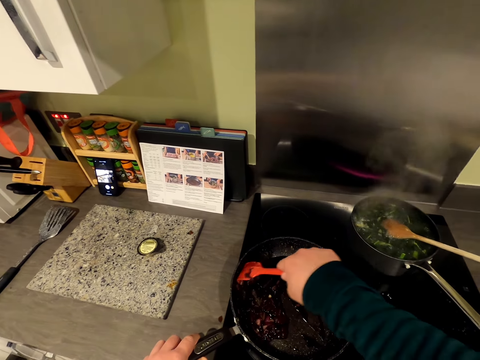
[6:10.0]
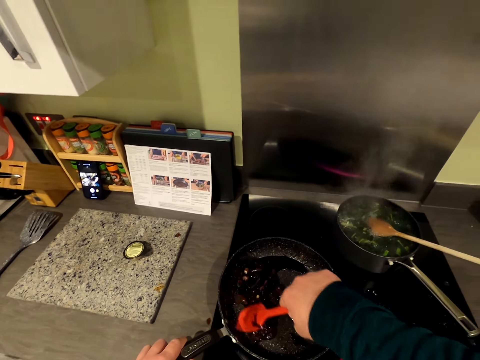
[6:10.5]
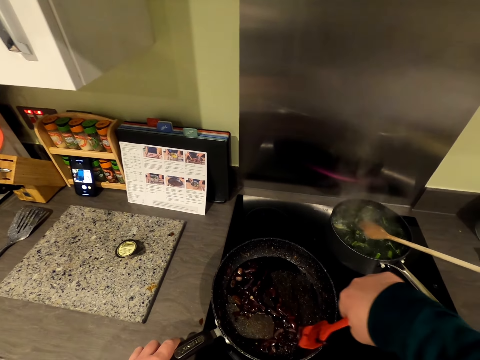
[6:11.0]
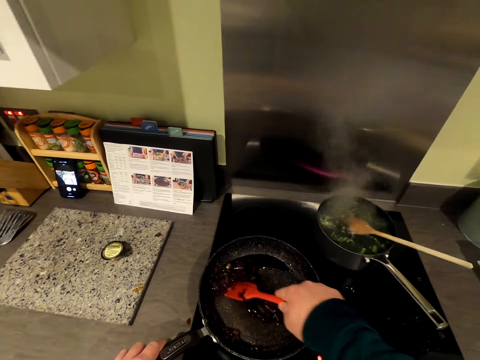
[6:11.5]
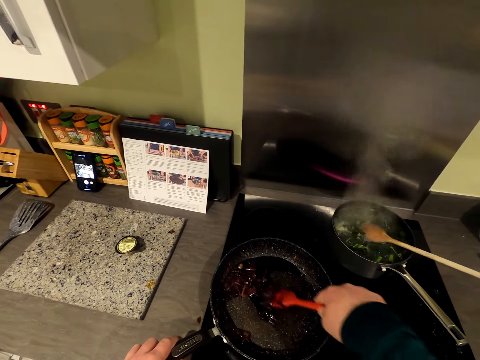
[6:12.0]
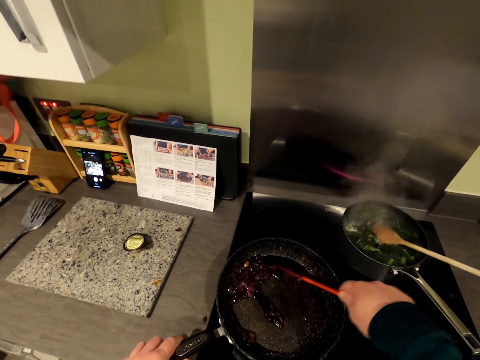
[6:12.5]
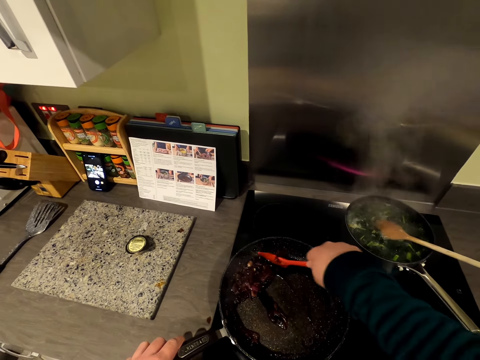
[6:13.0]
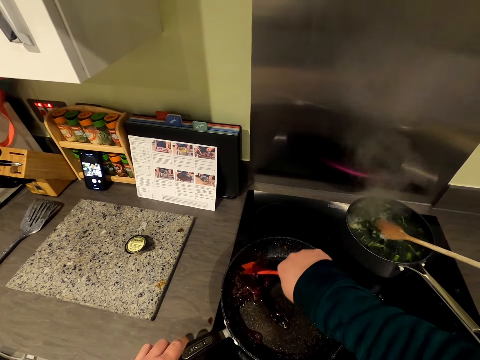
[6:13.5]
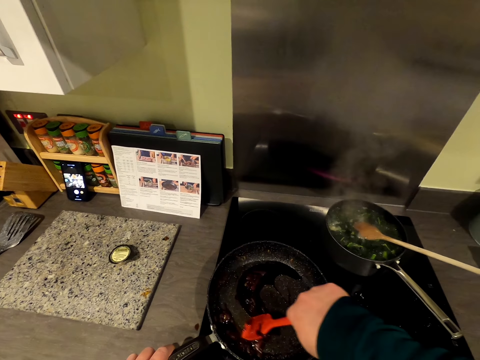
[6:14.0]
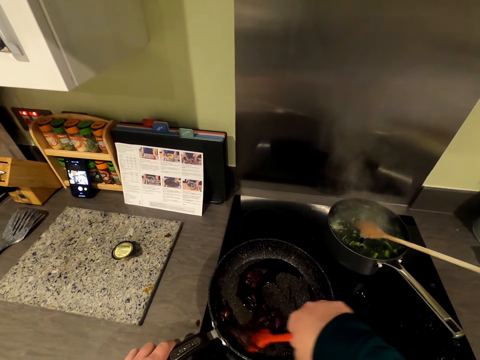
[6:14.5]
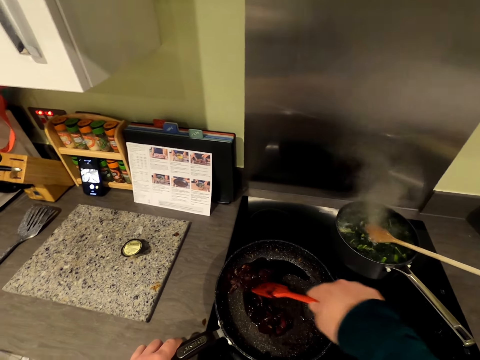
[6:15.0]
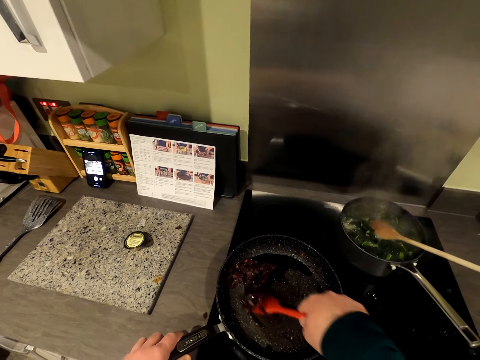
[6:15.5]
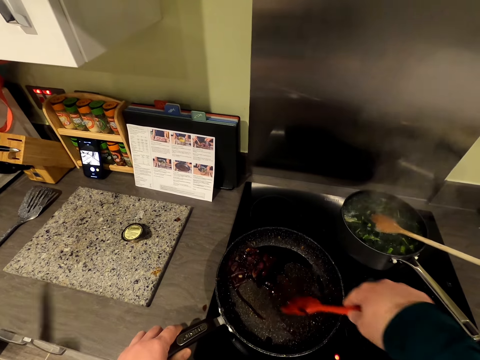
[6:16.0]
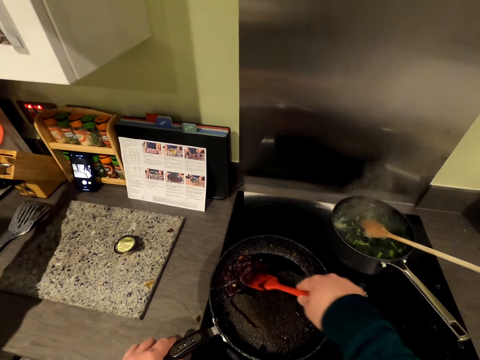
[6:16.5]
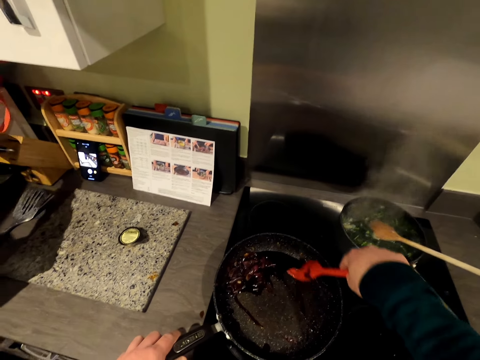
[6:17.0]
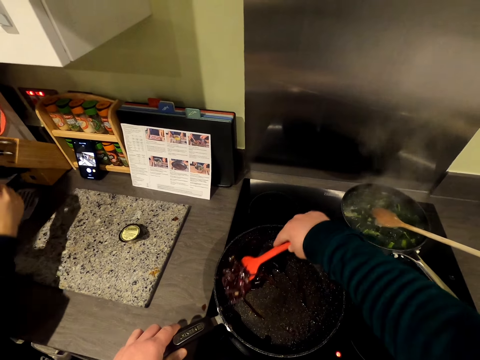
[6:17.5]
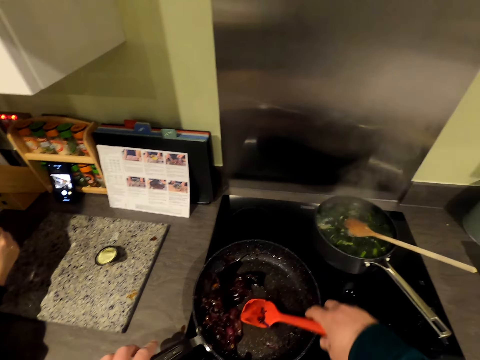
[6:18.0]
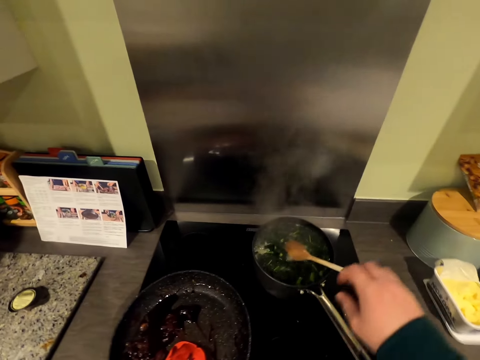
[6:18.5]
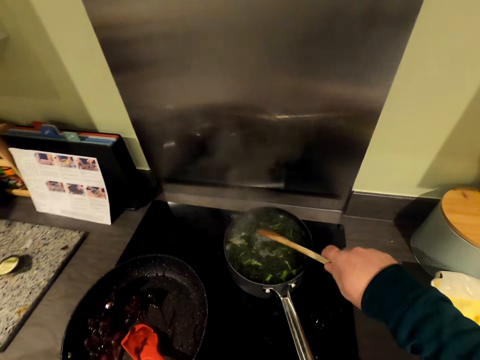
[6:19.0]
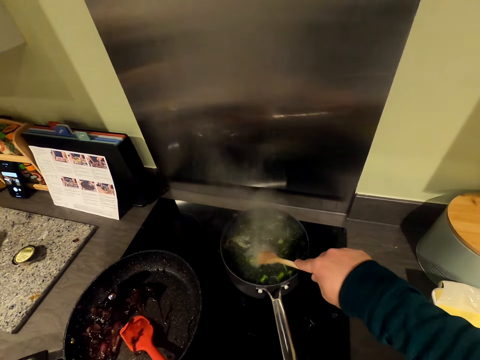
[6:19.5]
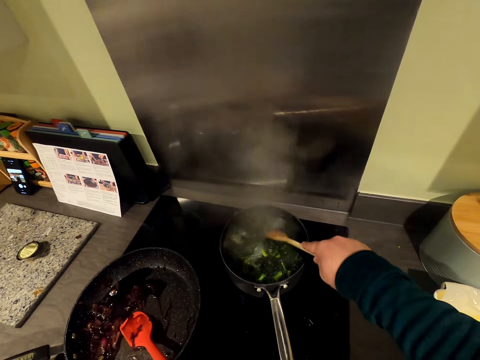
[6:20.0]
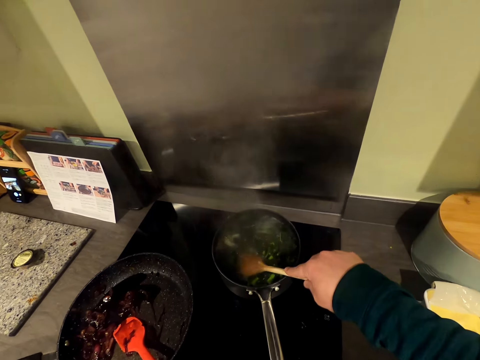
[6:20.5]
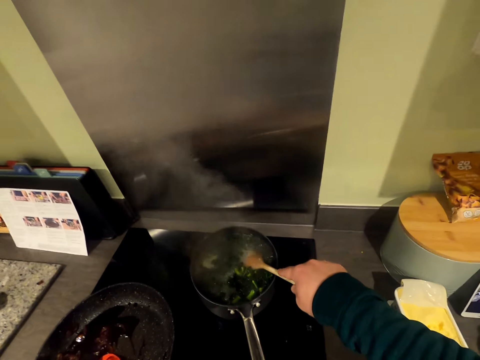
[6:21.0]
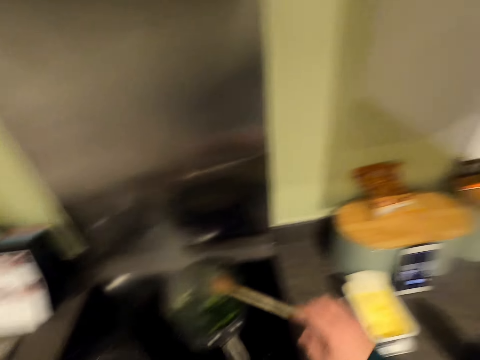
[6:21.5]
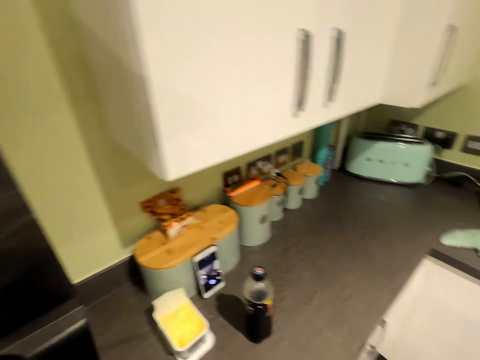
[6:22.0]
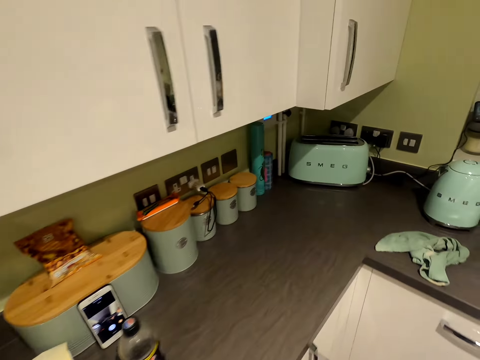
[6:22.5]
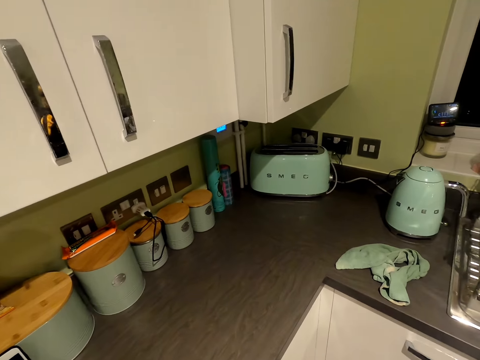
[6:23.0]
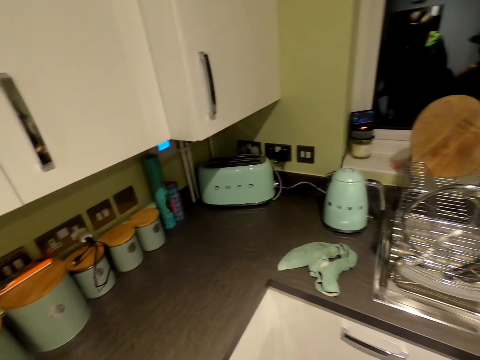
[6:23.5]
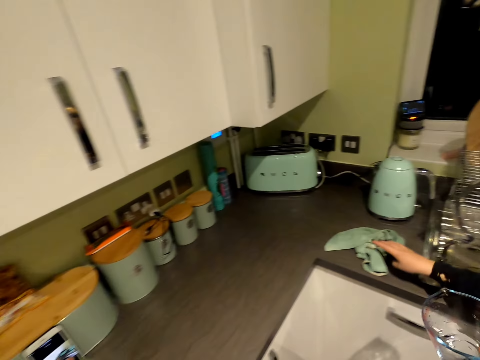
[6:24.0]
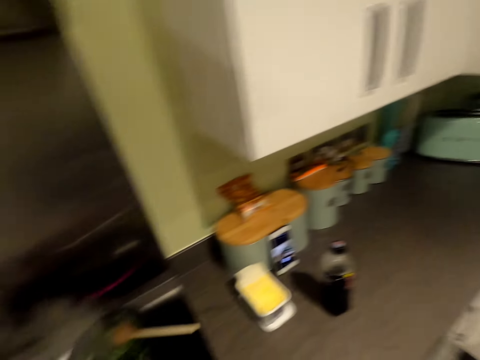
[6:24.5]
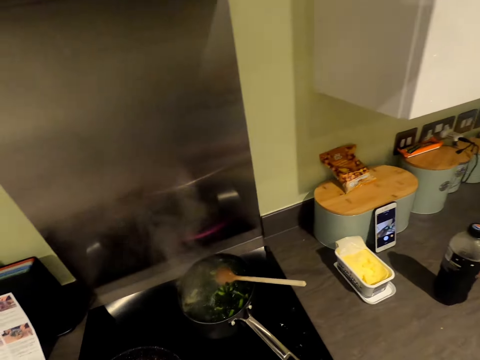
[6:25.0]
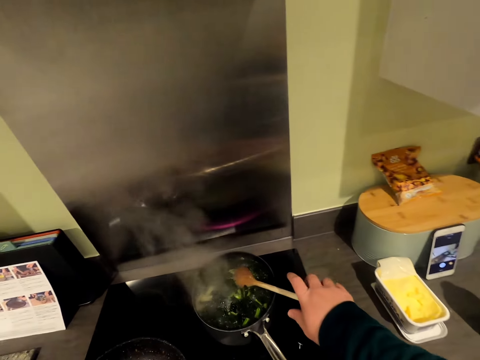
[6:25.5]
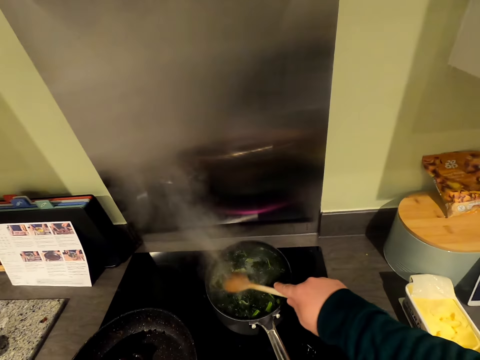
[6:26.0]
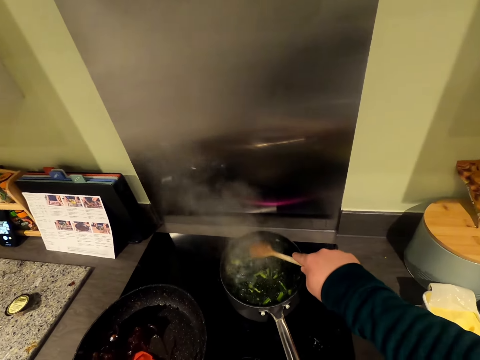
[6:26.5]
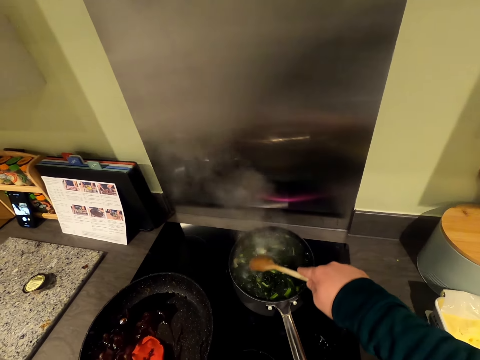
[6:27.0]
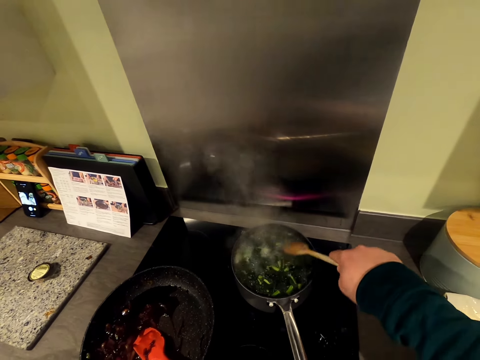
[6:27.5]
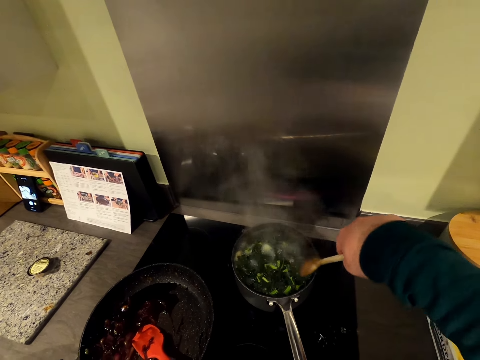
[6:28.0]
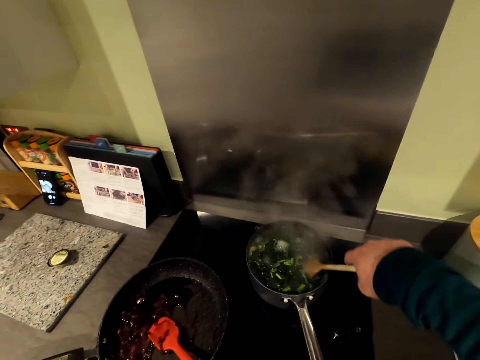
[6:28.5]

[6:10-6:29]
The camera wearer speaks. They grab a wooden spoon. They stir vegetables on the oven. They cook food. They speak. A woman grabs clothing. The camera wearer stirs the vegetables on the oven.

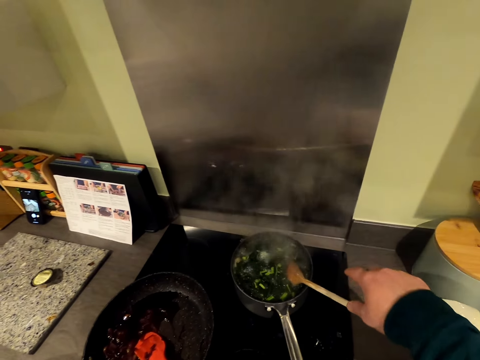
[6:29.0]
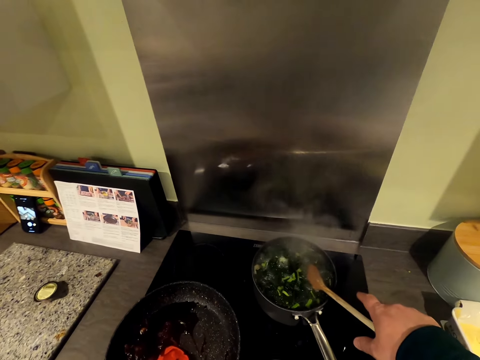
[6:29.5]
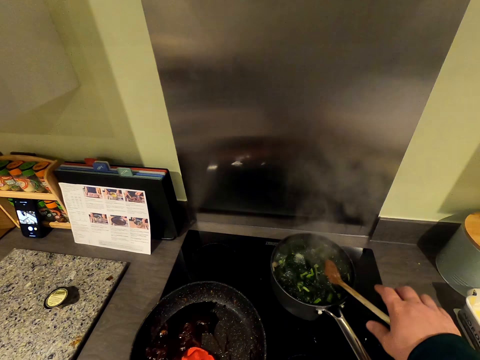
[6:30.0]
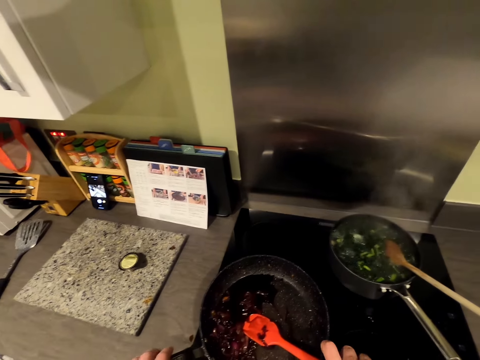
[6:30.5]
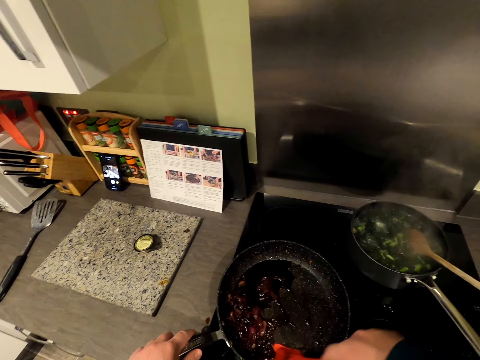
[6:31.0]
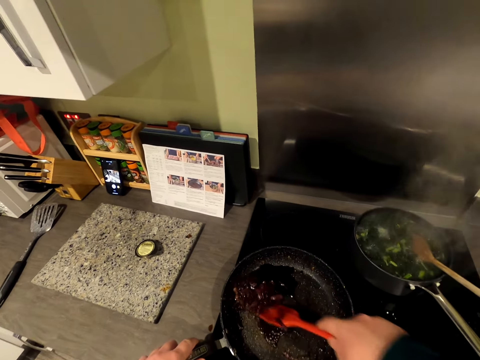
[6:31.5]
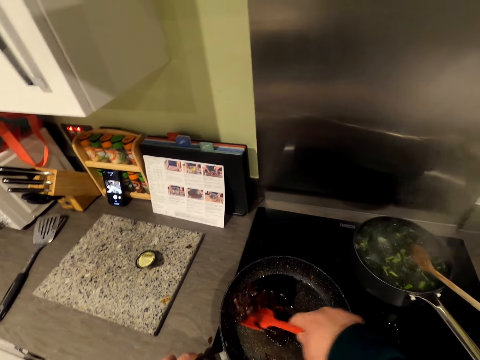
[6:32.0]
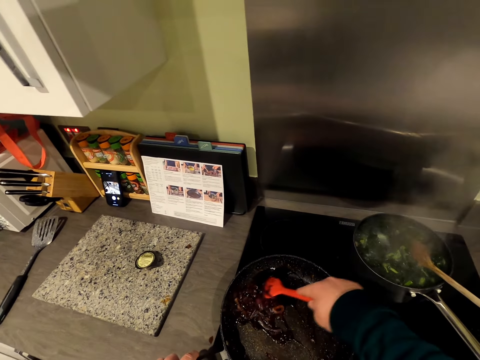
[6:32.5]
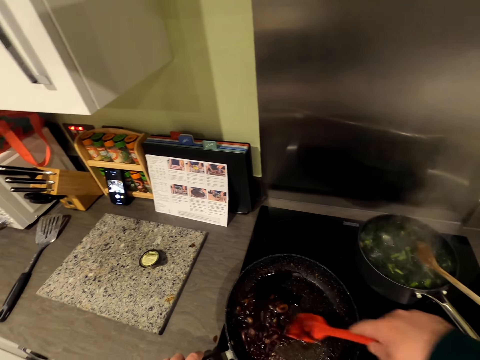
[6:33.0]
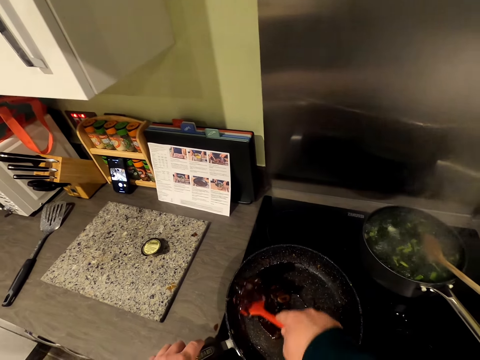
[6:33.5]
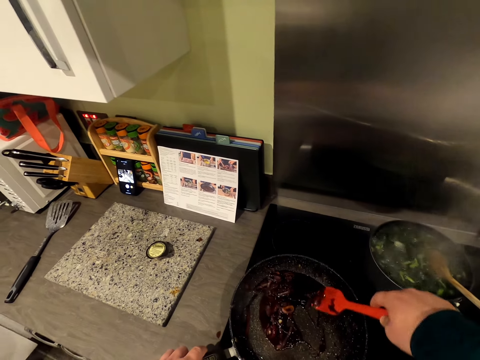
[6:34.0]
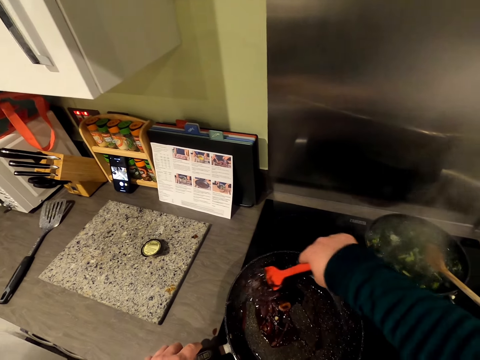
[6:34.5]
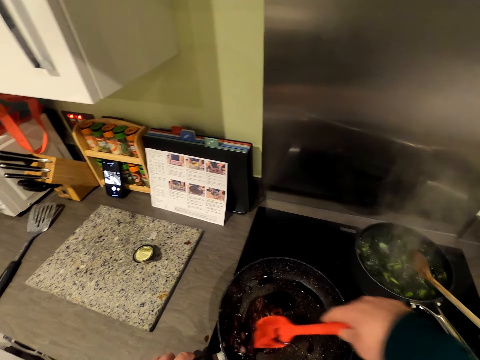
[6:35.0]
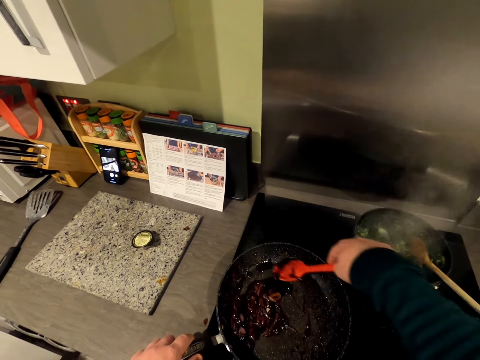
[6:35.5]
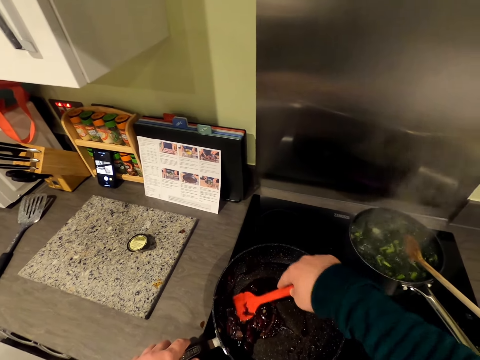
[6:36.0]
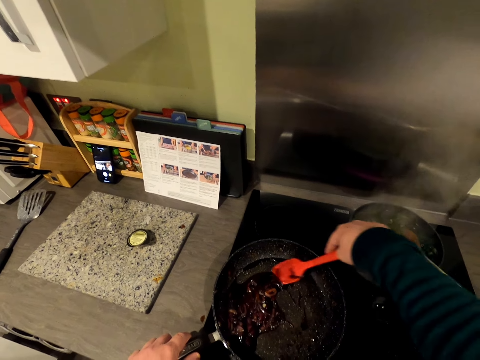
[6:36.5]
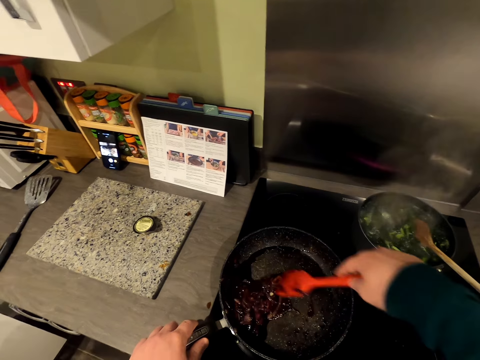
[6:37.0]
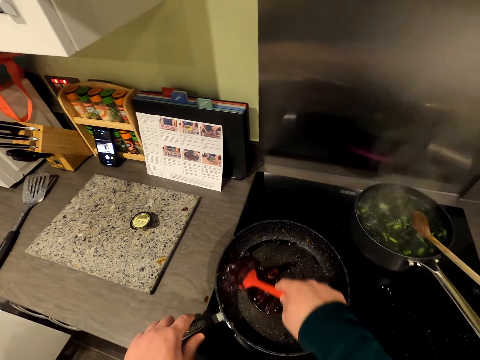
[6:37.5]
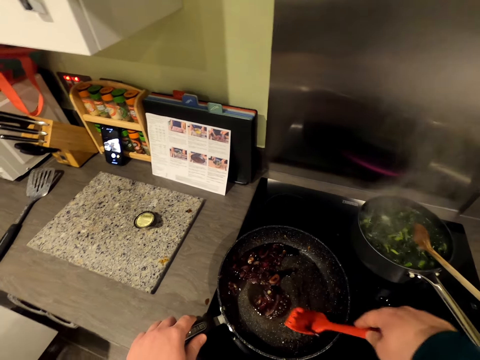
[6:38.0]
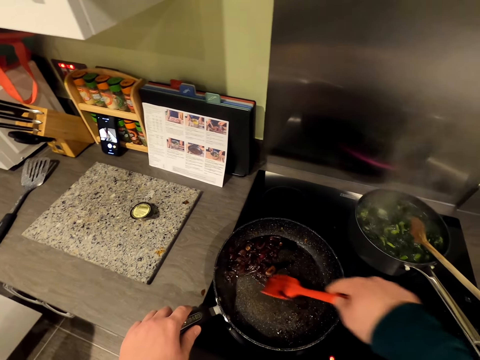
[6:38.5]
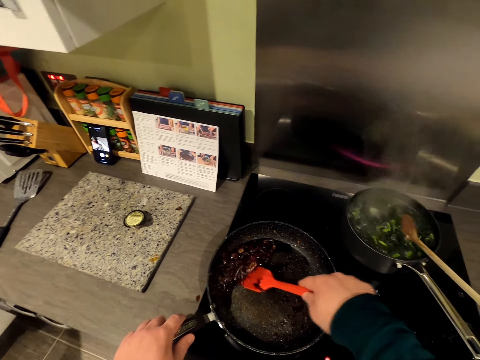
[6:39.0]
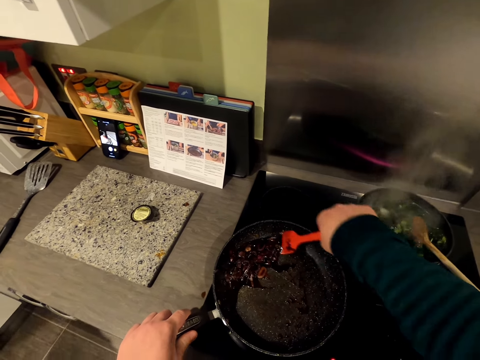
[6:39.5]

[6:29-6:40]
The camera wearer grabs a spoon. They stir something on the oven. They cook food.
